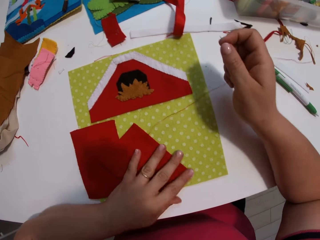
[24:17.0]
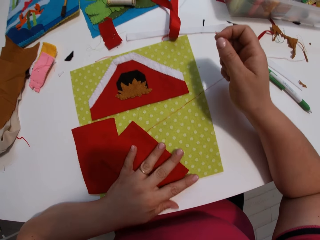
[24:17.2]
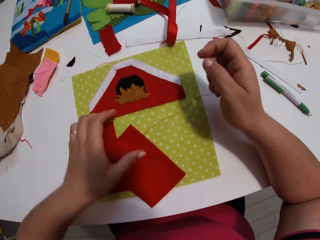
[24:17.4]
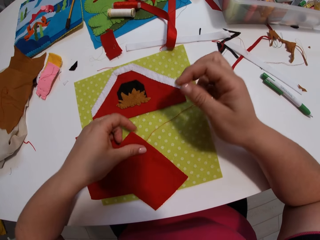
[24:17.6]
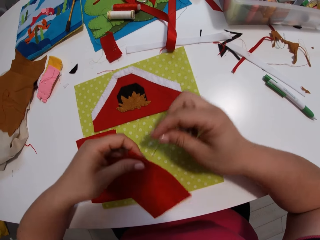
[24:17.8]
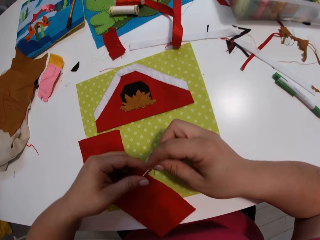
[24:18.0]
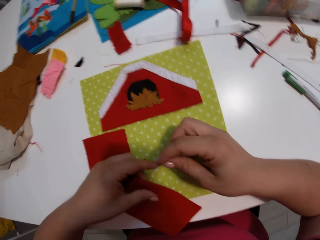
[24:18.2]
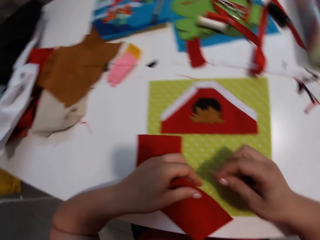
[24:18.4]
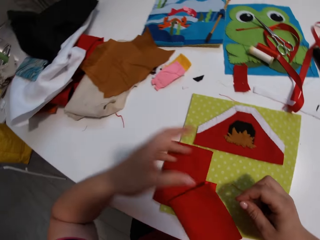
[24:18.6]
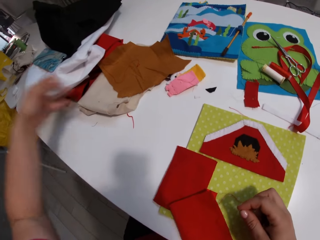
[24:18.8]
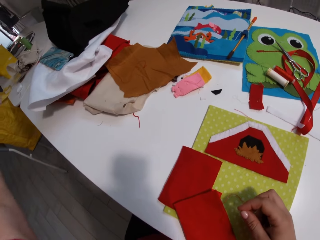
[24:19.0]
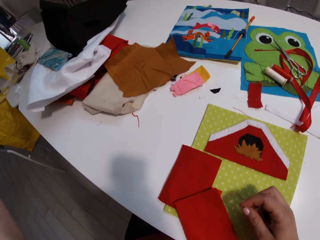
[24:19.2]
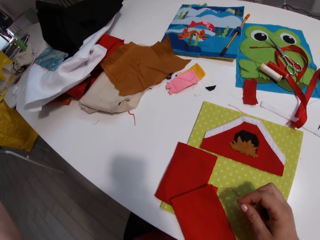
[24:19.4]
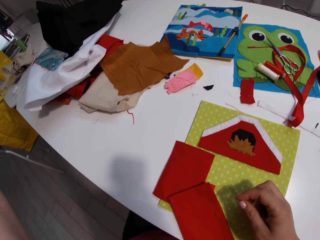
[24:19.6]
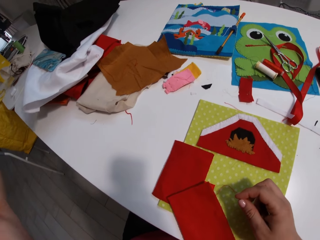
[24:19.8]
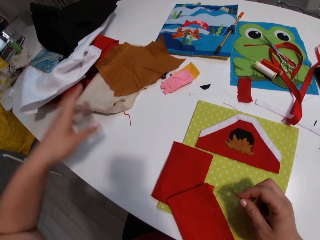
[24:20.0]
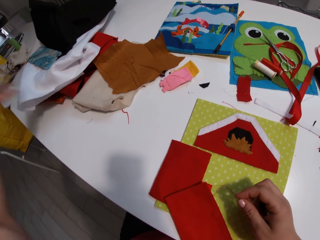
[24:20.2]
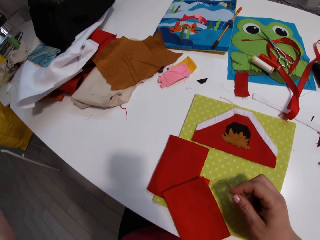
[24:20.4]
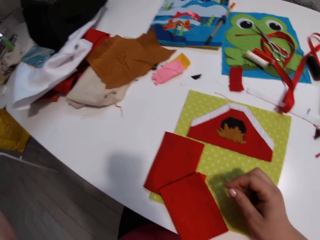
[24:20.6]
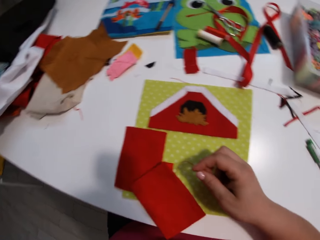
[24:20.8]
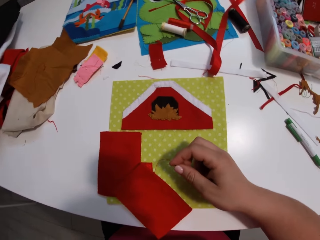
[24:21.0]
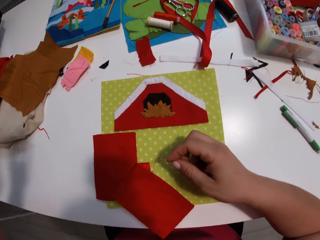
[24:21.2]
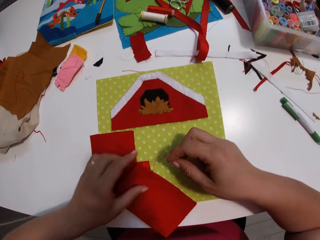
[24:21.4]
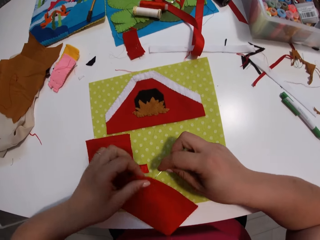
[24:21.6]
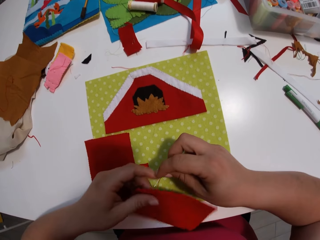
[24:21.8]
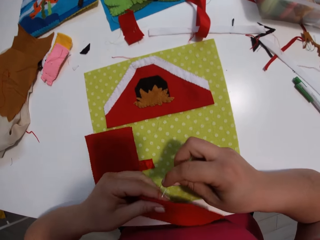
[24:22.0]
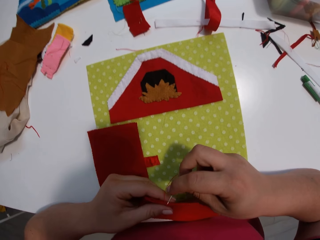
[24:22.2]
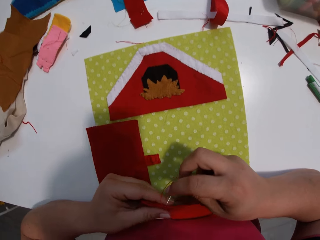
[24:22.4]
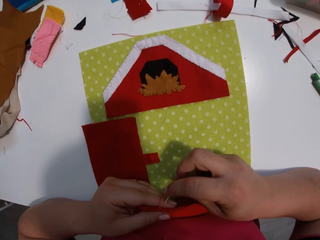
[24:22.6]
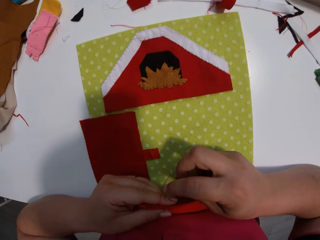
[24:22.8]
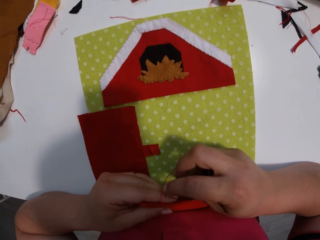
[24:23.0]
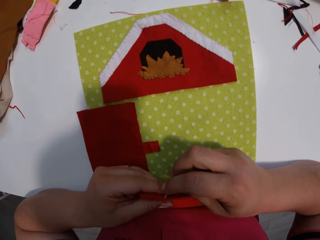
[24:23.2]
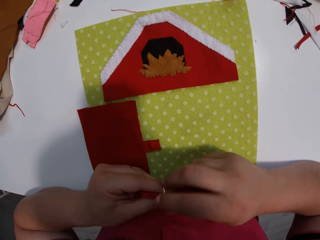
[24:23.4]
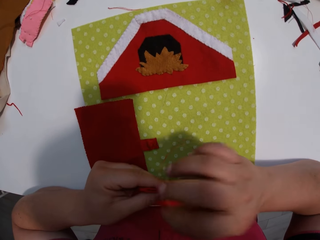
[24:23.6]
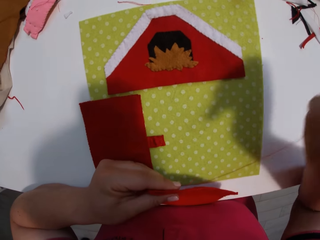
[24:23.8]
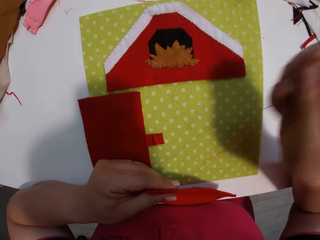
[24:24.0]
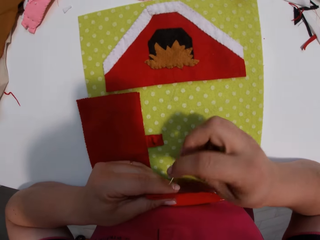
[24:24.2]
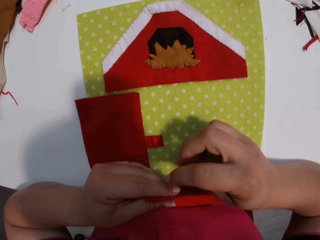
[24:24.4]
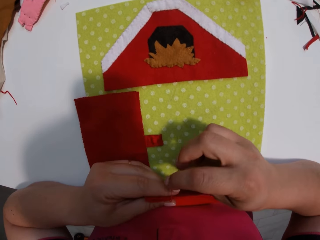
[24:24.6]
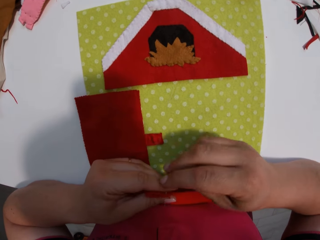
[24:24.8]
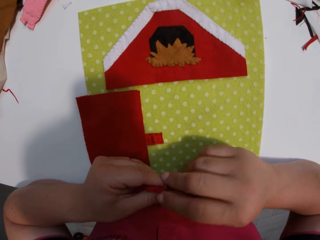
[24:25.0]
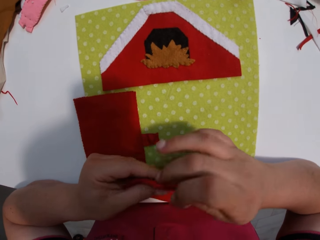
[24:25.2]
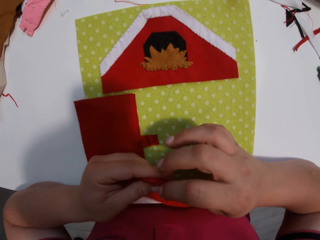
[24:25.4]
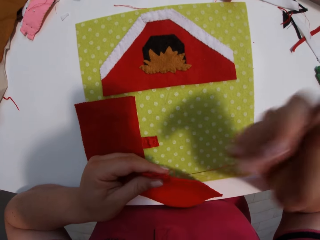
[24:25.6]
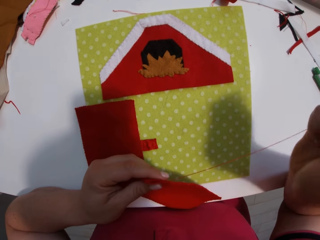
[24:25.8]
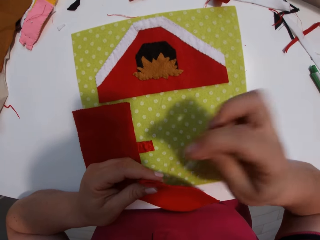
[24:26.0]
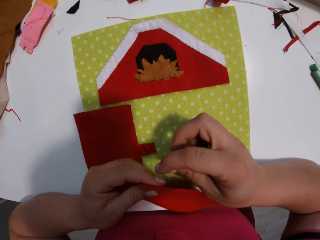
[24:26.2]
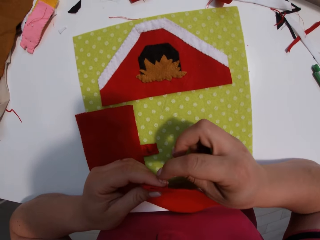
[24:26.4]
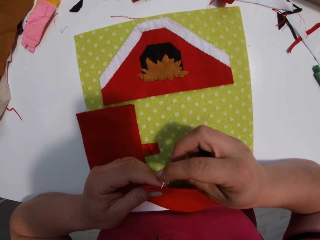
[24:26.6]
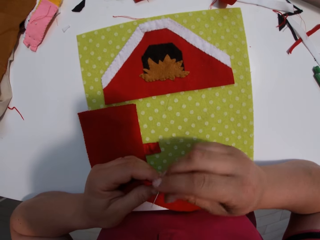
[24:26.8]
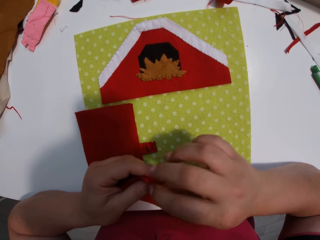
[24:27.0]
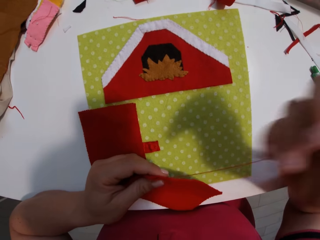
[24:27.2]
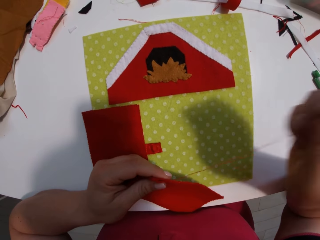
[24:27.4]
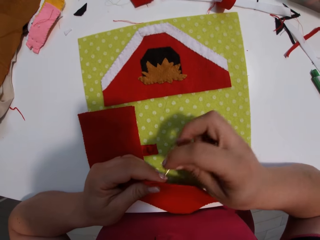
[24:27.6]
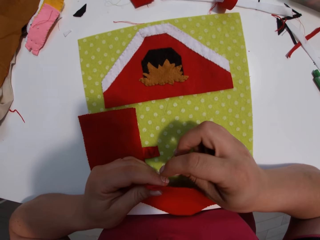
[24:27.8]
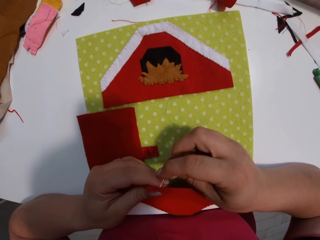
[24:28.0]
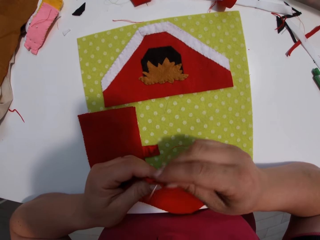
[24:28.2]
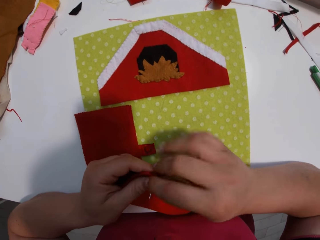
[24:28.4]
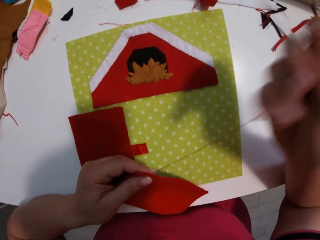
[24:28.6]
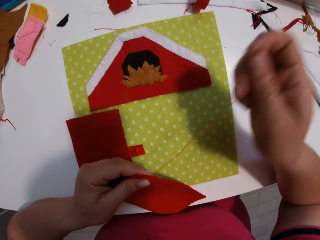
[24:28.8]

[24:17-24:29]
The camera wearer puts the red cloth on the yellow cloth. They move a hand. They look around. They pick up the red cloth. They sew the cloths together.

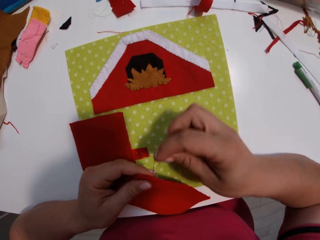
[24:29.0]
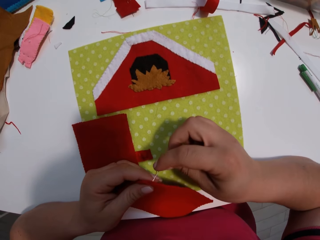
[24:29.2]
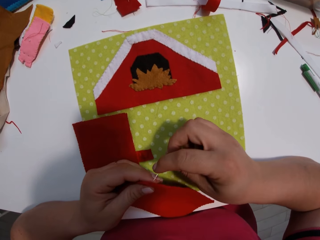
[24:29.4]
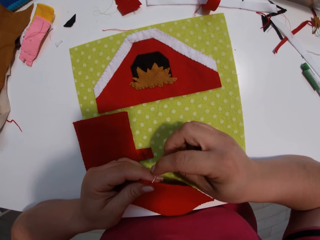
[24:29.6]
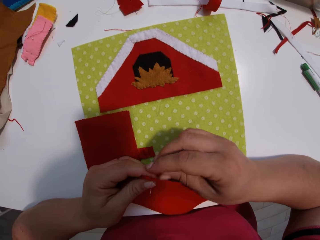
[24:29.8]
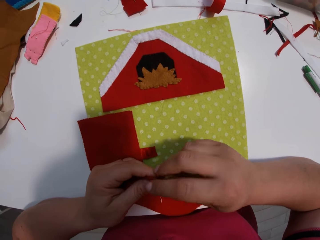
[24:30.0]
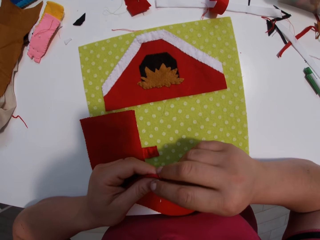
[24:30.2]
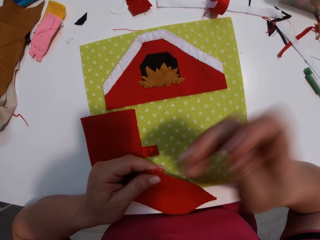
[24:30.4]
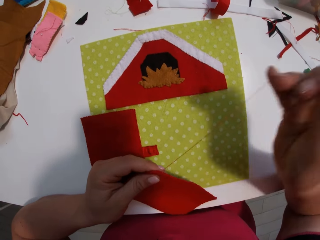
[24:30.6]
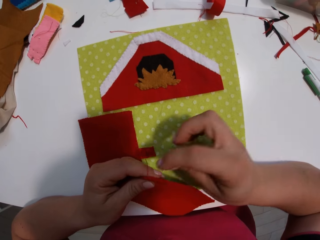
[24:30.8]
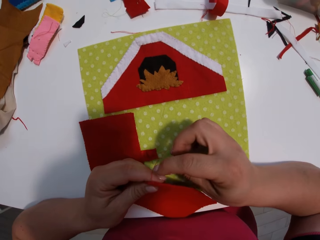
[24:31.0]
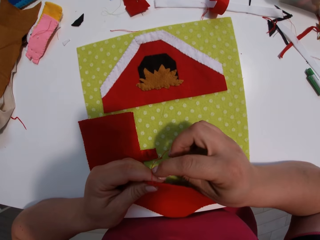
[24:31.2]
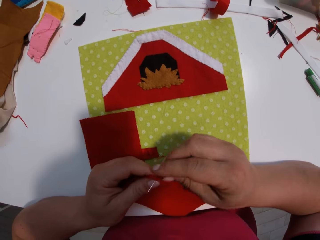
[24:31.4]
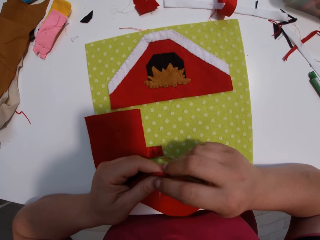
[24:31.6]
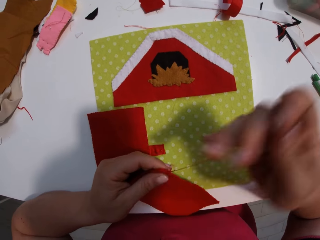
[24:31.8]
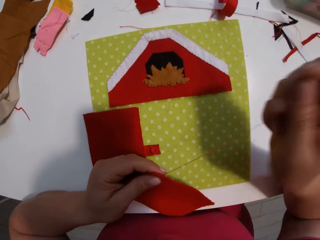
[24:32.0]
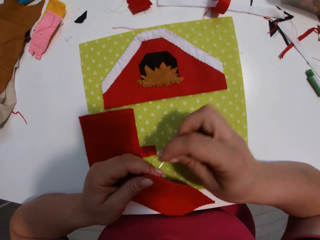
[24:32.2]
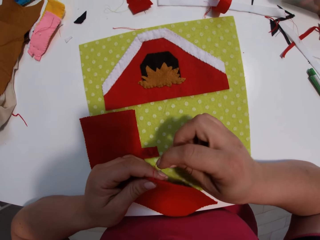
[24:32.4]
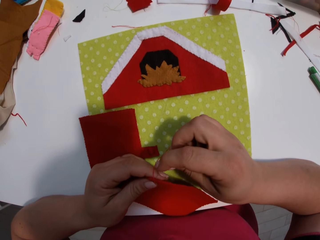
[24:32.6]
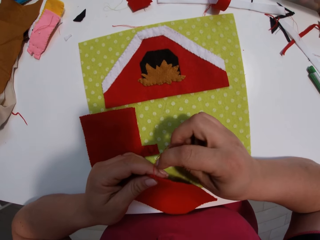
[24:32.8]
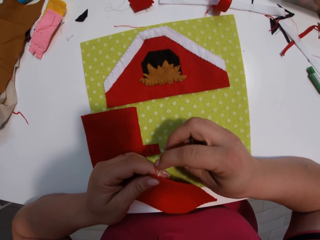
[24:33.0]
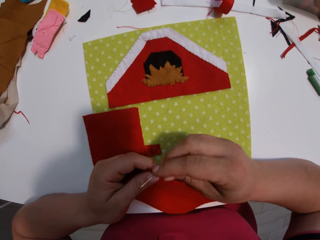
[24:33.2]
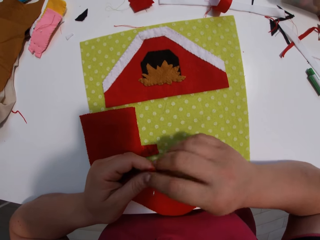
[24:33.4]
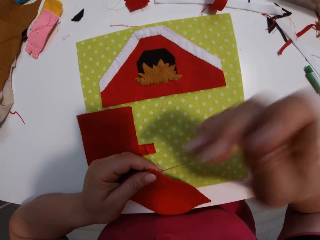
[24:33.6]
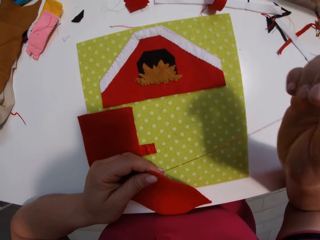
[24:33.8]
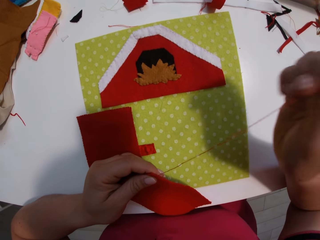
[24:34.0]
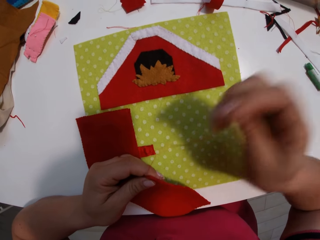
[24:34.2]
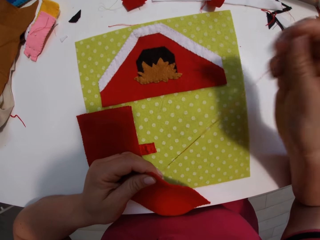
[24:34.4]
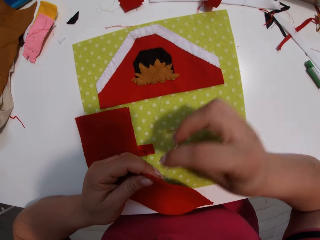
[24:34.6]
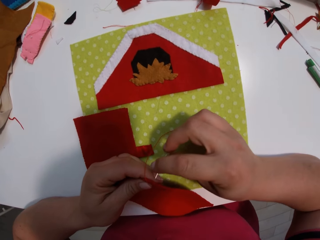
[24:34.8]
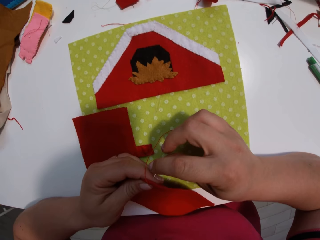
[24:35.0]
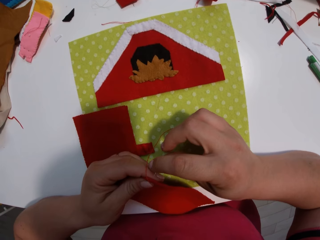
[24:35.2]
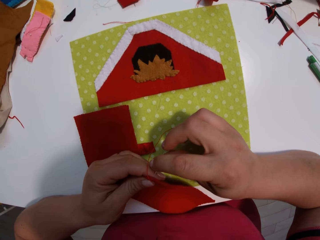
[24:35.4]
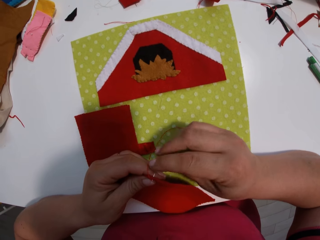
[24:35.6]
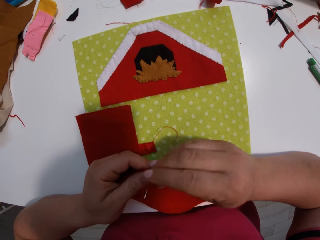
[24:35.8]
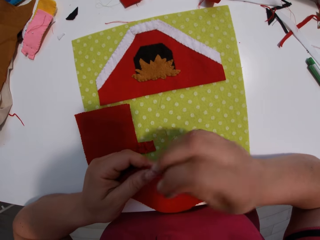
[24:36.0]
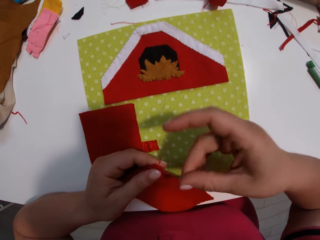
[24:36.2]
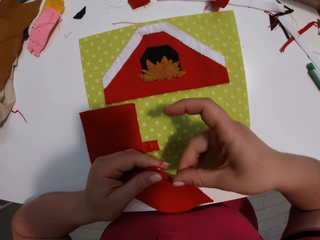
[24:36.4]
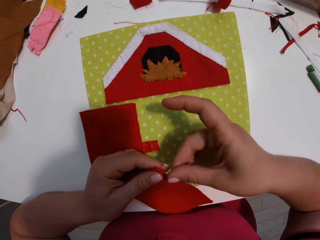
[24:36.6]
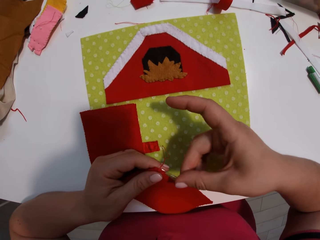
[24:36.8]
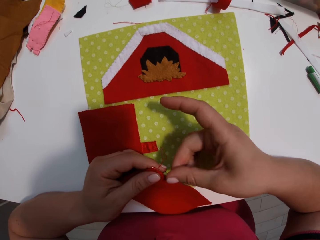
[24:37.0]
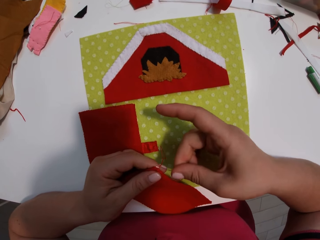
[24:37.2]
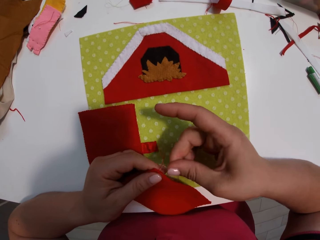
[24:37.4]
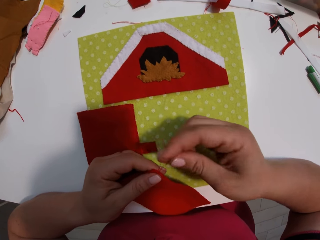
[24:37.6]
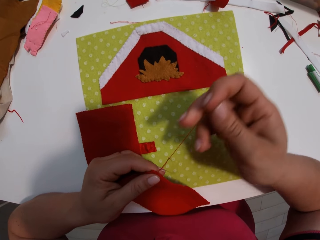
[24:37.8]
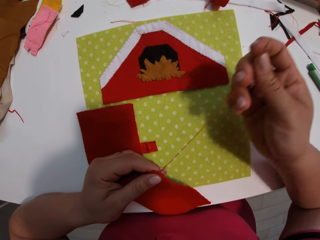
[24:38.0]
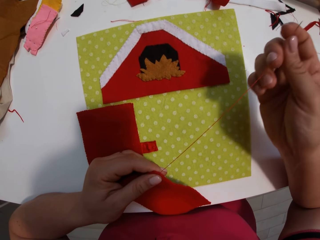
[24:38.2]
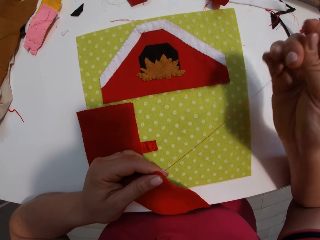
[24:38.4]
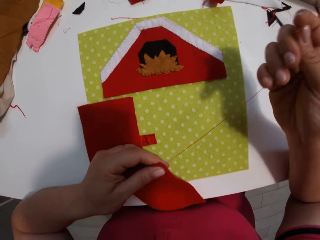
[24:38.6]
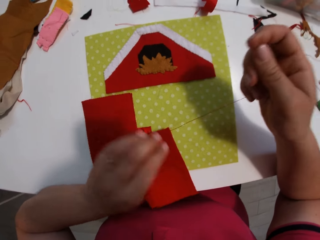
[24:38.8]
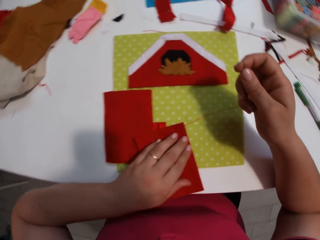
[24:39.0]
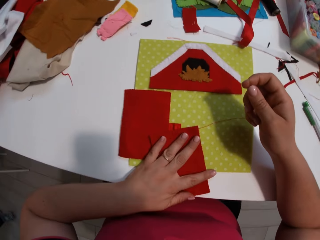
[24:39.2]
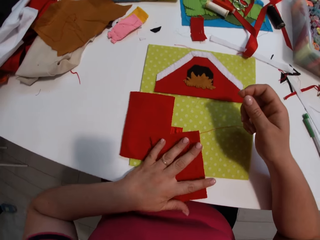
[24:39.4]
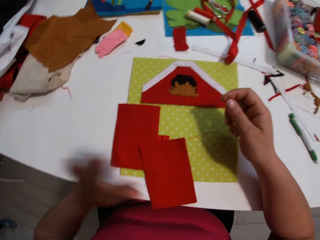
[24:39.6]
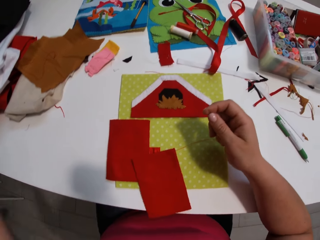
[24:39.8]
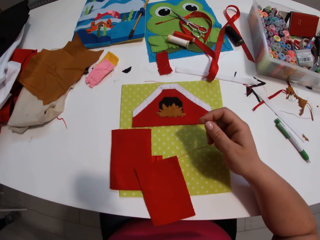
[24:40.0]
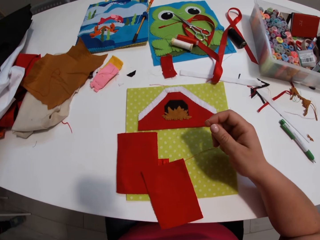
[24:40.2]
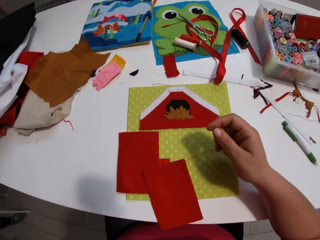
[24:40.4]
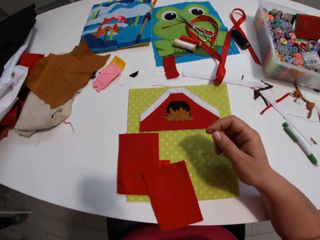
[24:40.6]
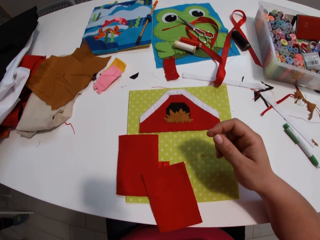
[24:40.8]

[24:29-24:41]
The camera wearer puts the red cloth on the yellow cloth. They remove their hand from the piece of cloth.
